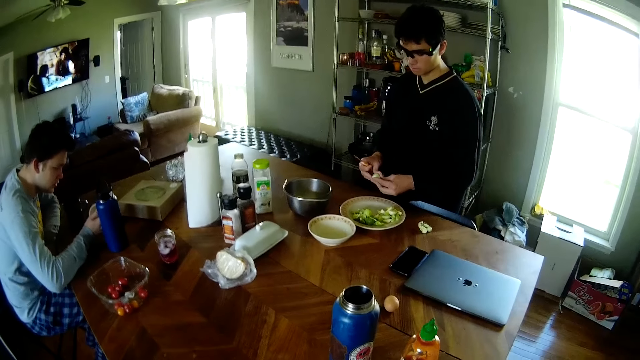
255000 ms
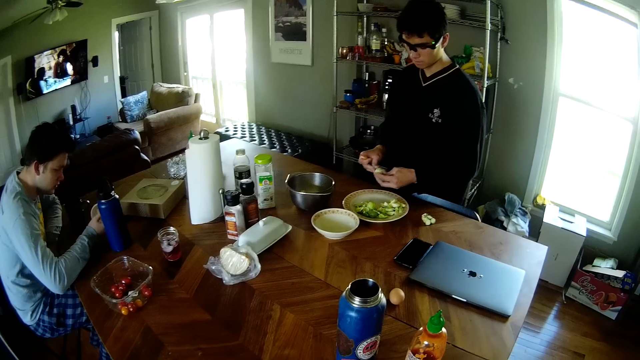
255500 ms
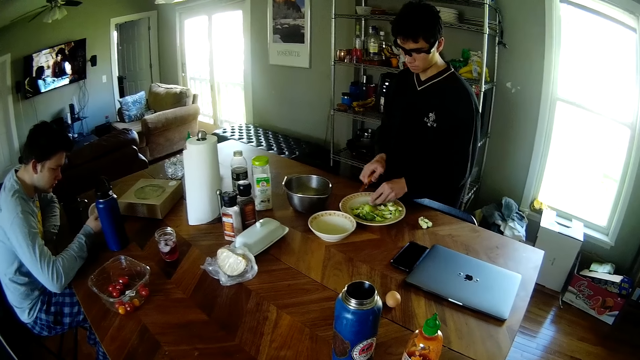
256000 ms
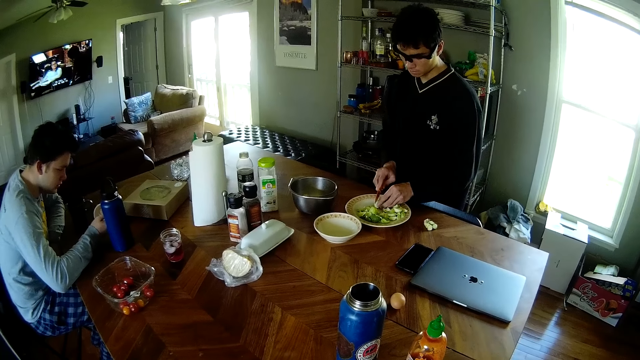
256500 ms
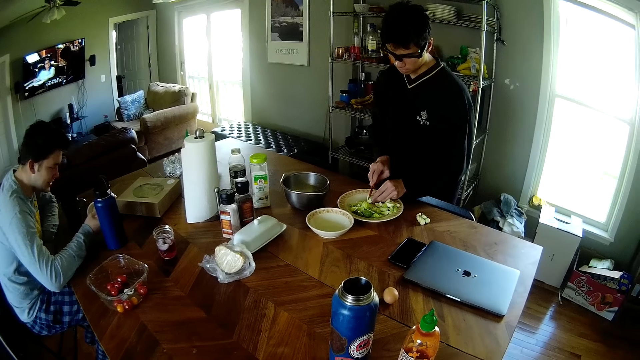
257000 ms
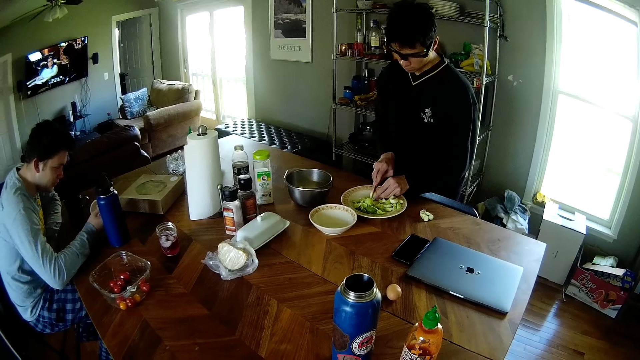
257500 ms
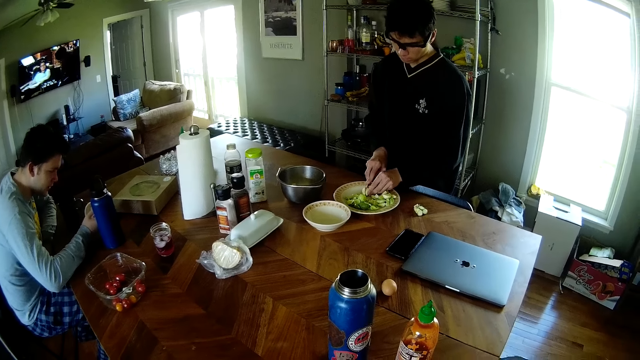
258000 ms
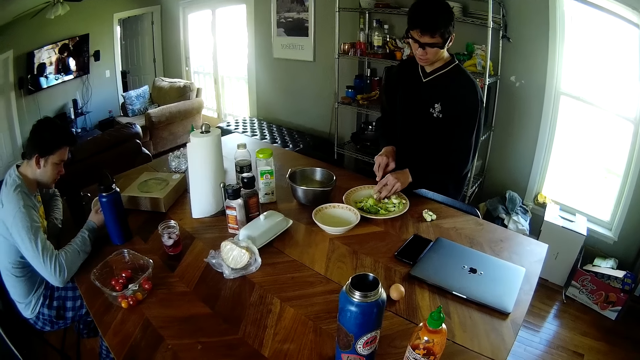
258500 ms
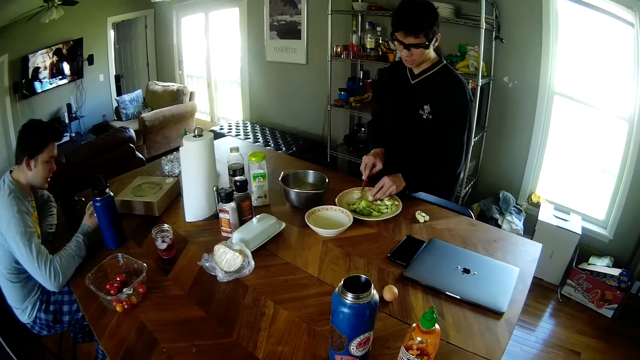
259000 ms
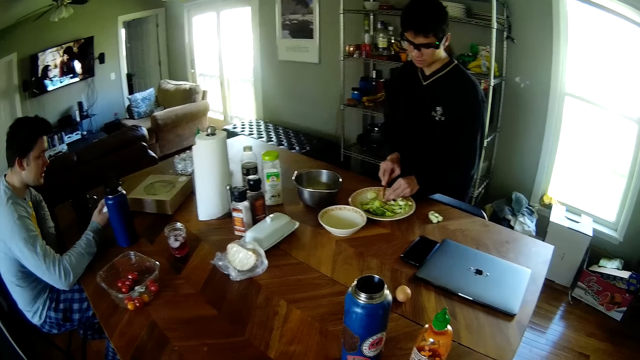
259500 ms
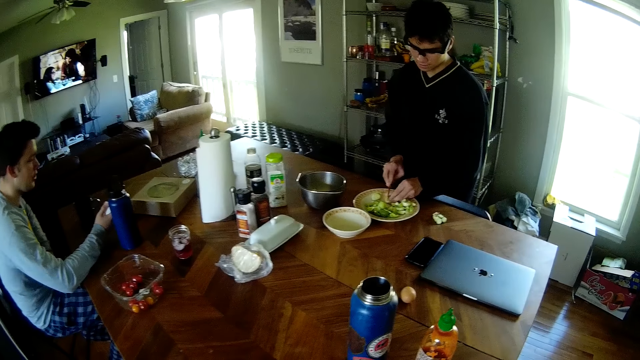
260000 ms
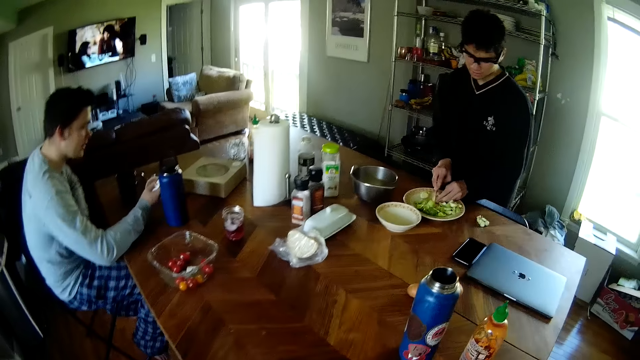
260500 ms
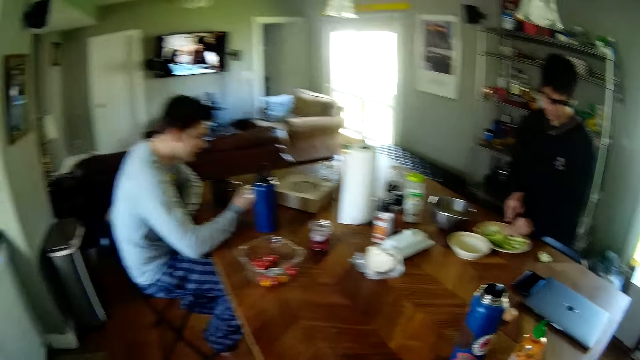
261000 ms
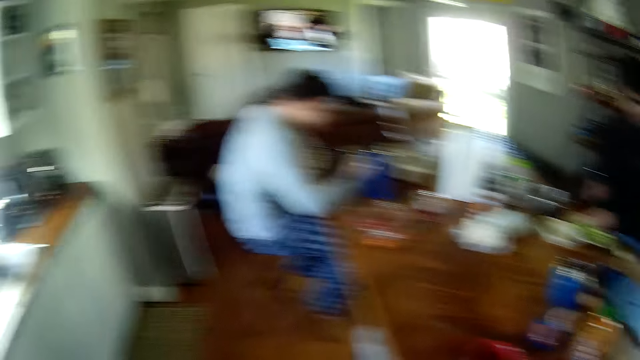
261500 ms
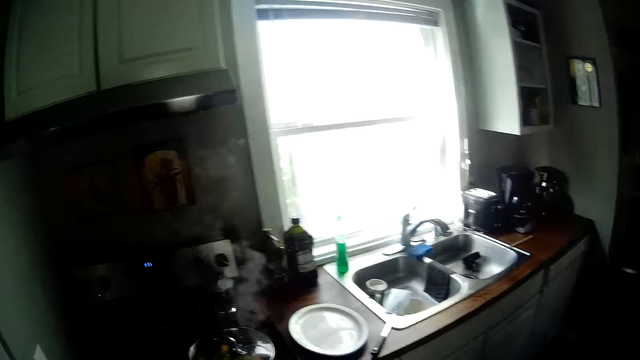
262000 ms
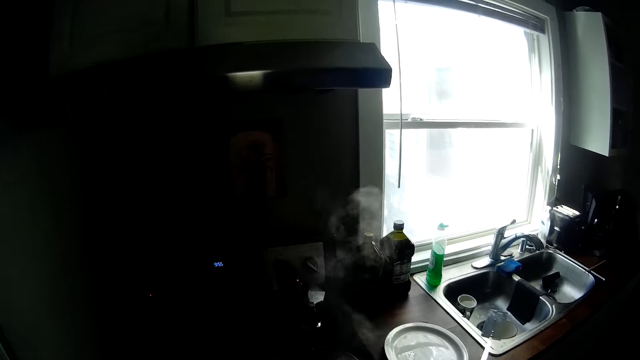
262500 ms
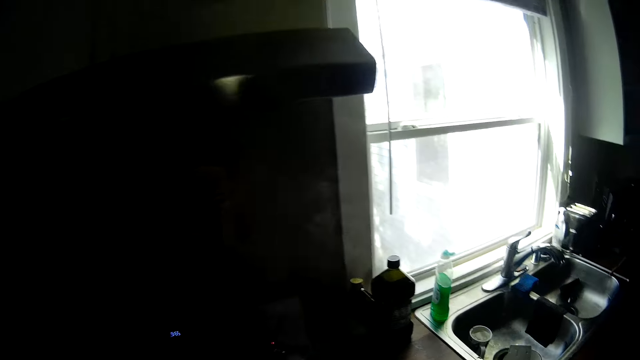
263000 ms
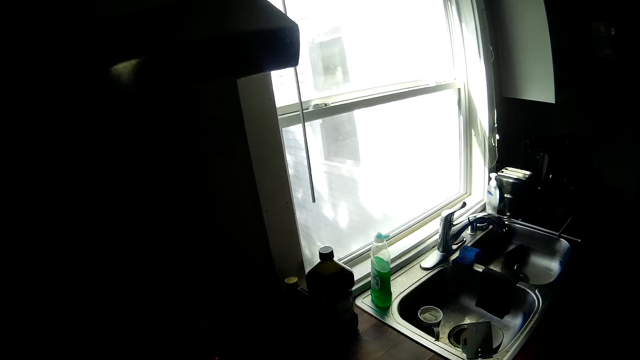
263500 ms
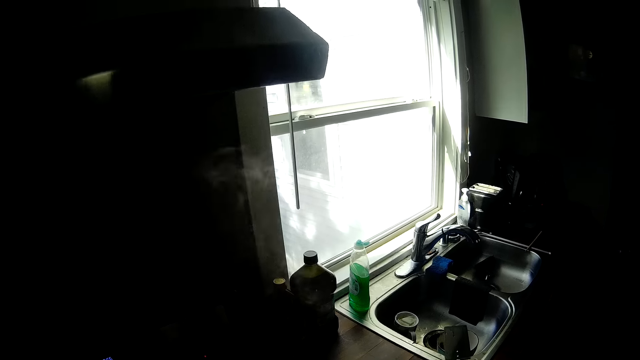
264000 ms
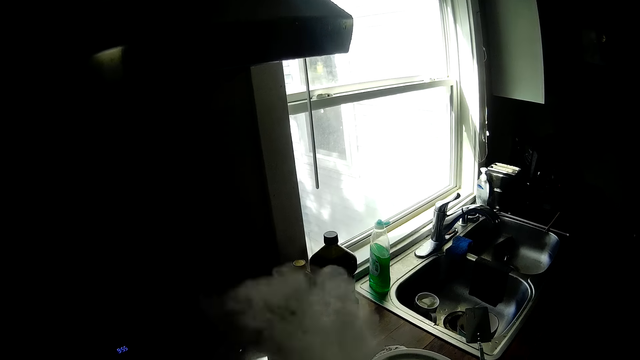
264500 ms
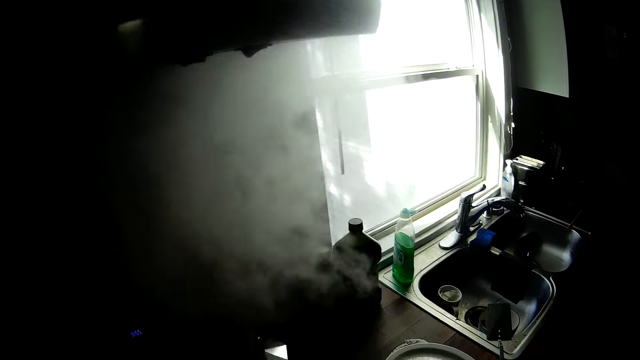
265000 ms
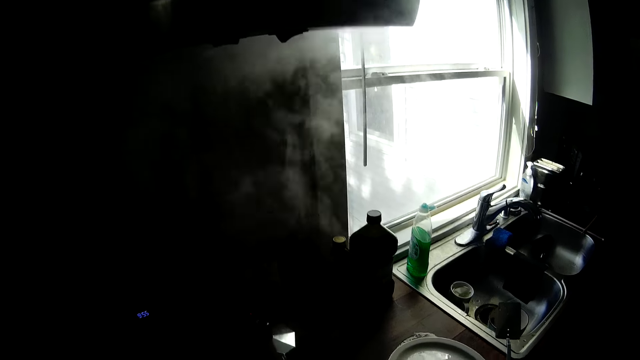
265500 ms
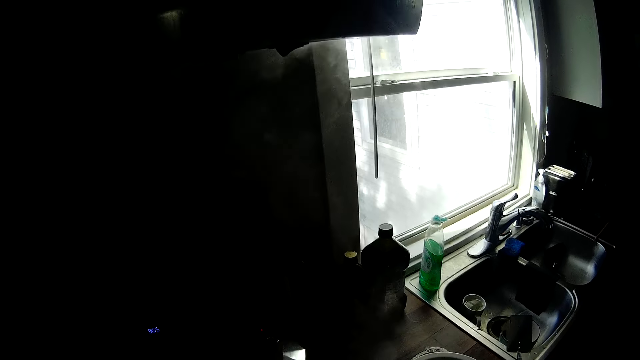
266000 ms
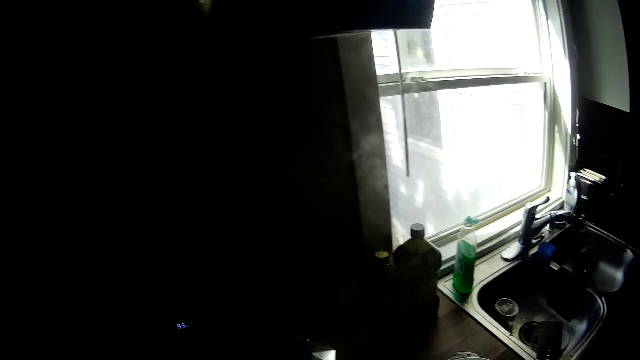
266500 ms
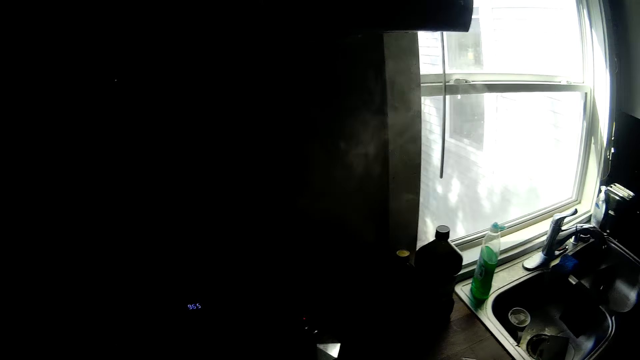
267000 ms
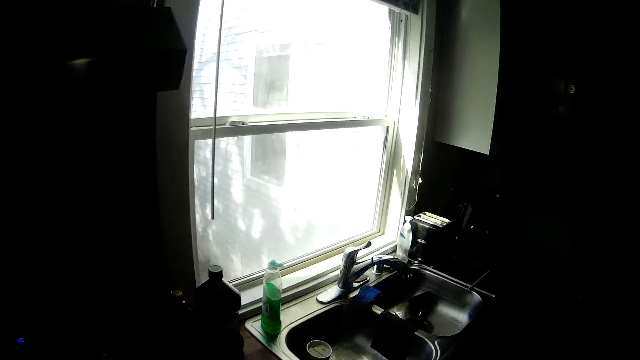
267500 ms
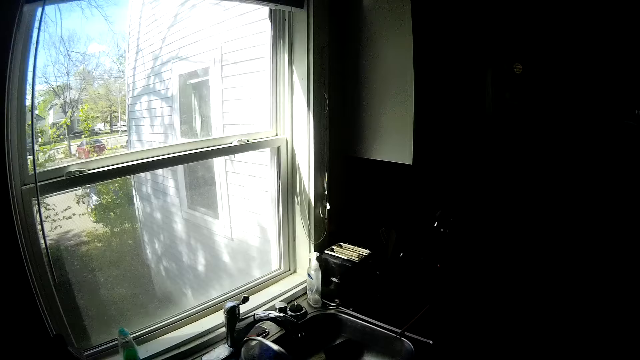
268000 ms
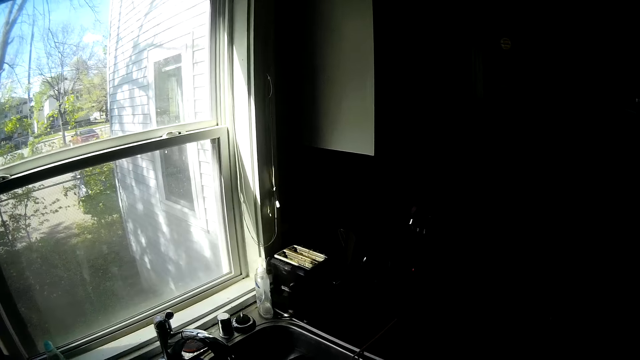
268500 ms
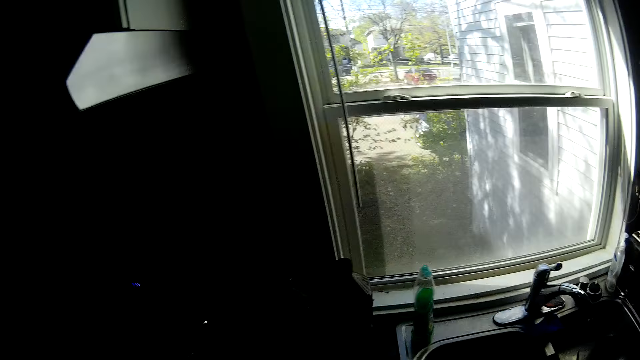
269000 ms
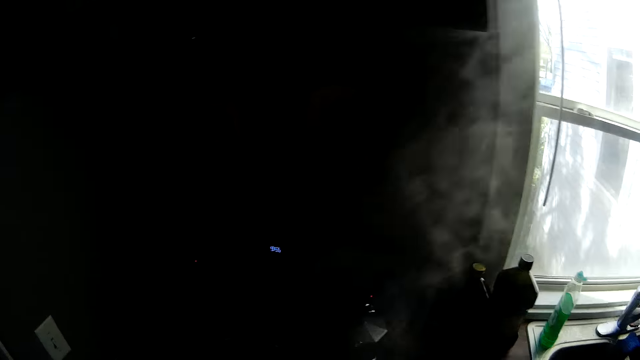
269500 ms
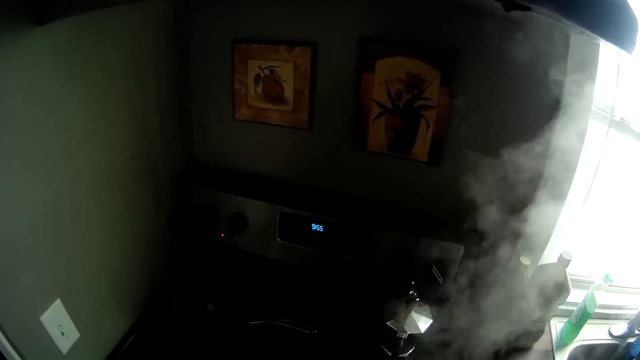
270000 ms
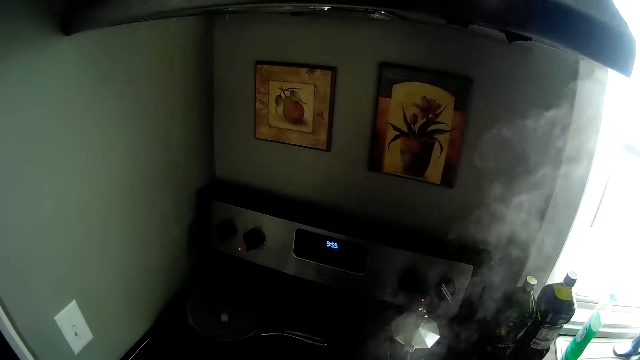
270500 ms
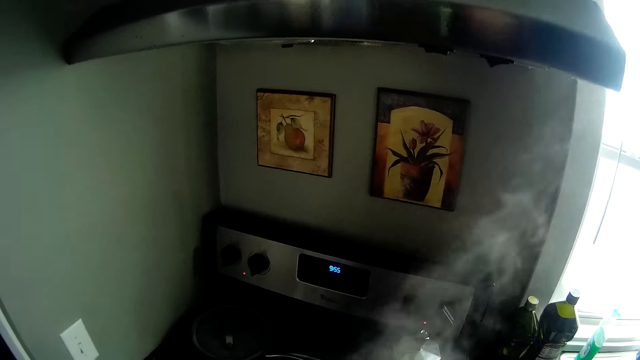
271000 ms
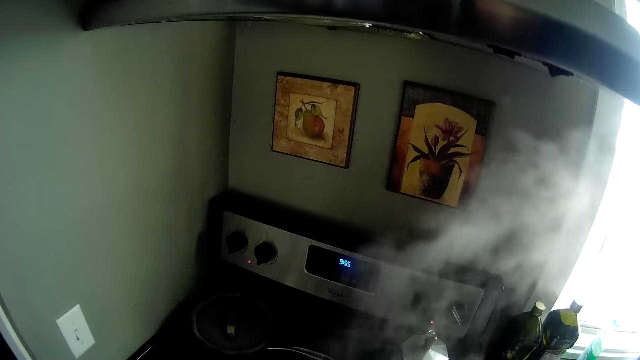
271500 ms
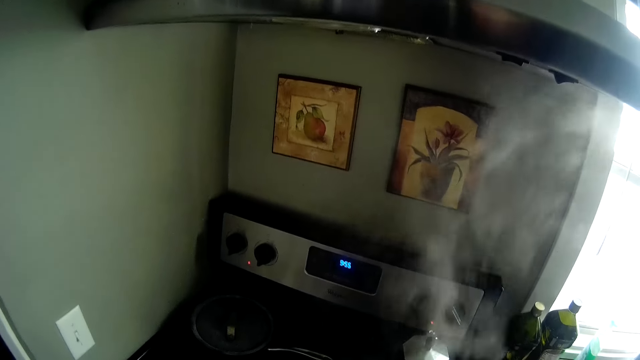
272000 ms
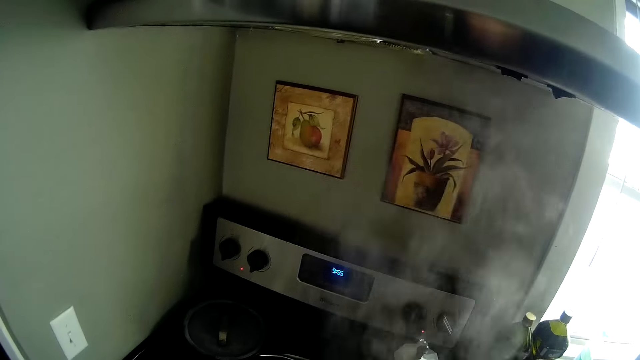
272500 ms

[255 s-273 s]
A person cuts something on the plate with a knife. The camera wearer walks to the cooker. He opens the lid cover on the pot. He stirs something on the pot. He drops the lid in the sink with his left hand.

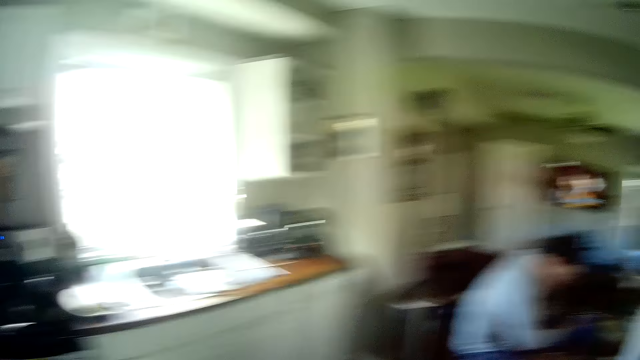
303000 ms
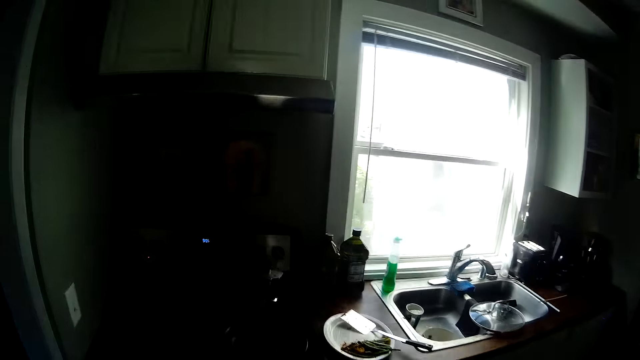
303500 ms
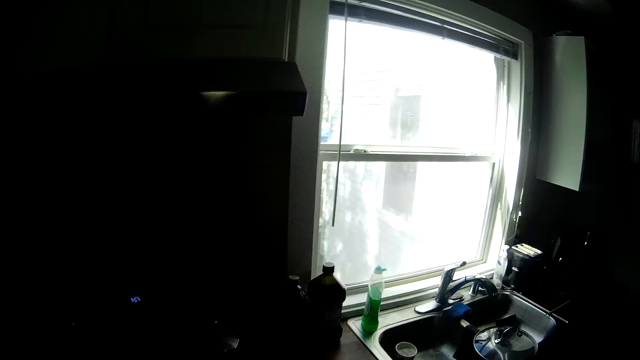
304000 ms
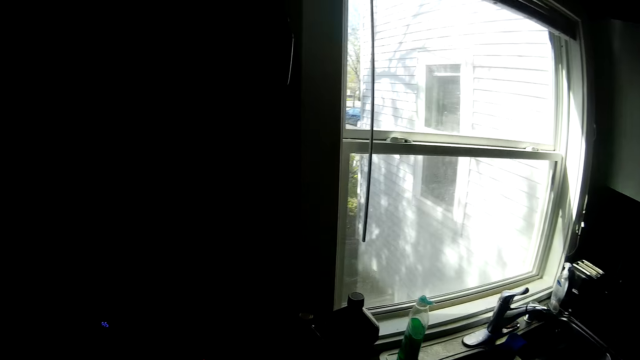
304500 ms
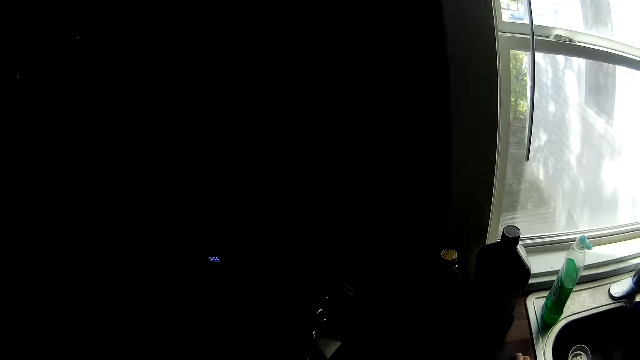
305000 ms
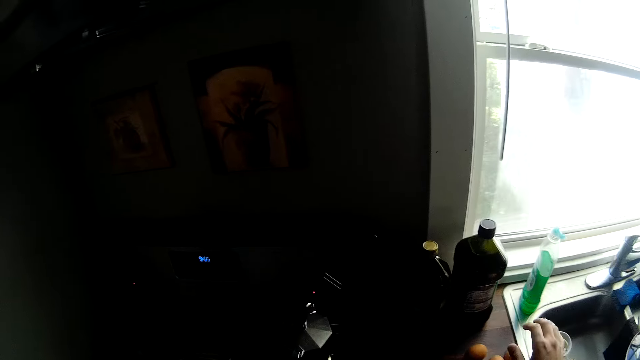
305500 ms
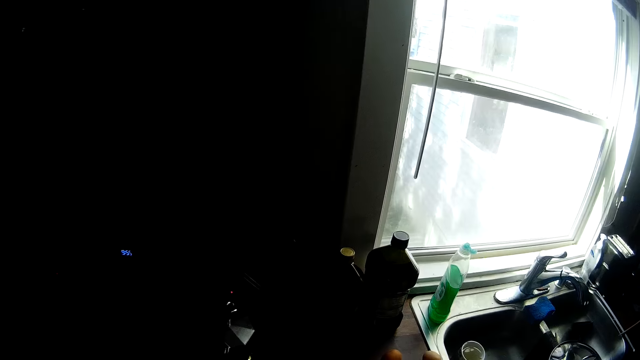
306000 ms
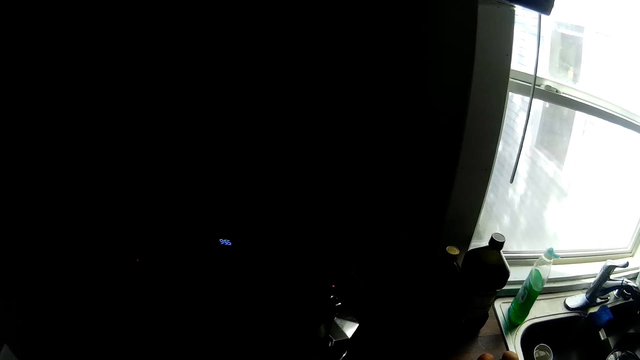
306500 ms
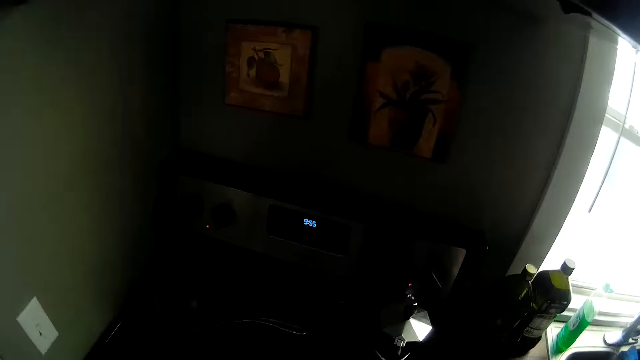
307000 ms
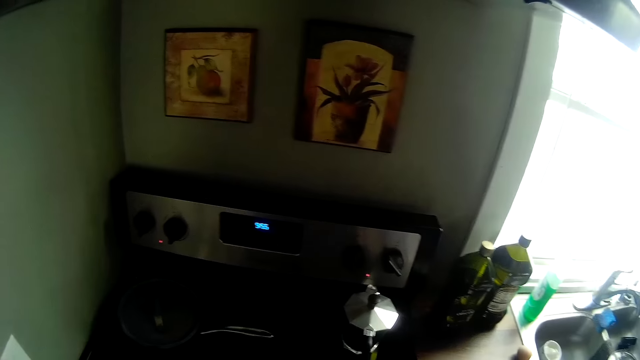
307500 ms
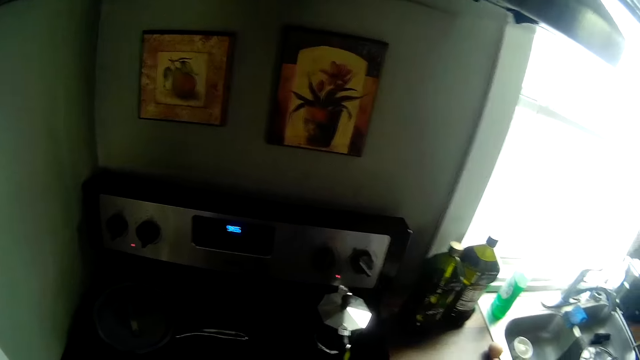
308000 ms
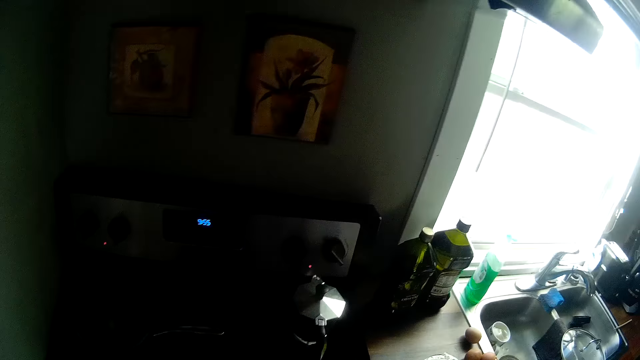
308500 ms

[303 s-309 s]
The camera wearer approaches the kitchen from the living room. He places eggs on top of the kitchen cabinet top with his right hand. He looks around.
